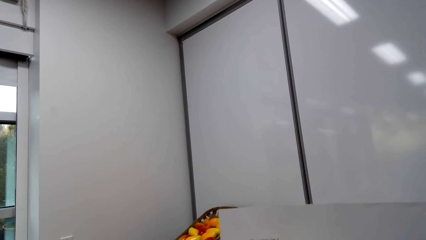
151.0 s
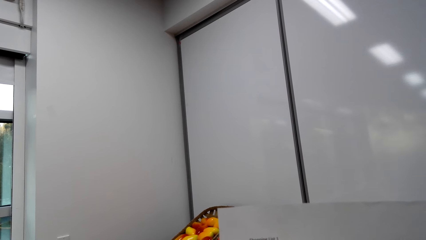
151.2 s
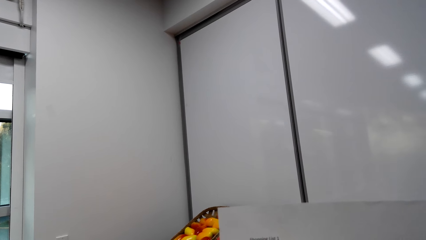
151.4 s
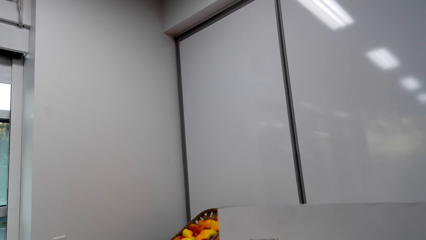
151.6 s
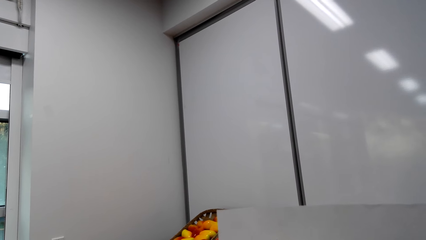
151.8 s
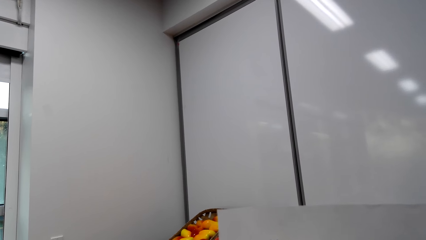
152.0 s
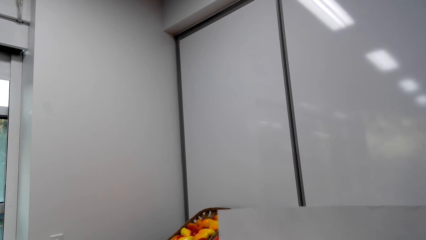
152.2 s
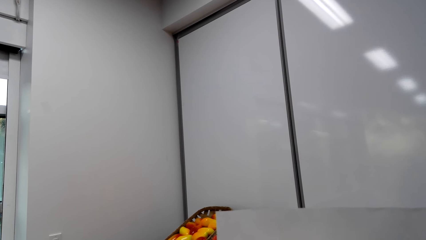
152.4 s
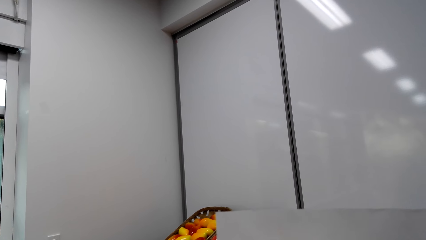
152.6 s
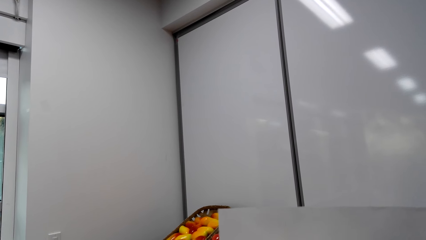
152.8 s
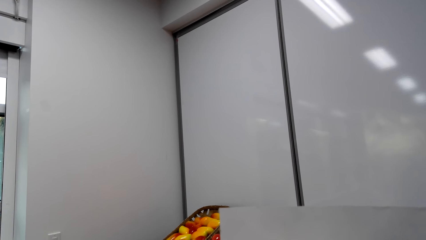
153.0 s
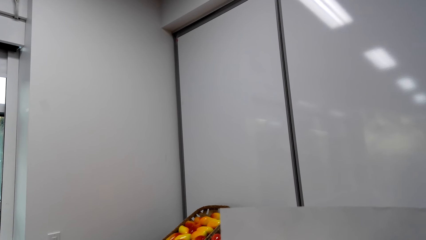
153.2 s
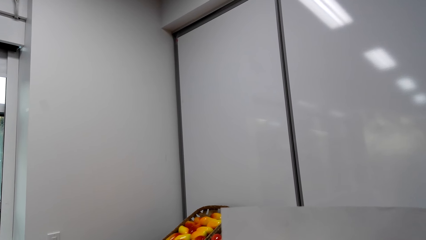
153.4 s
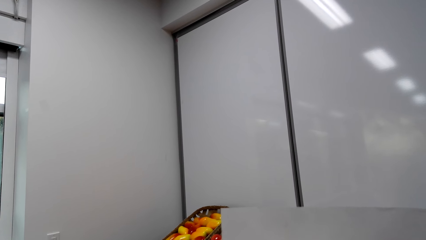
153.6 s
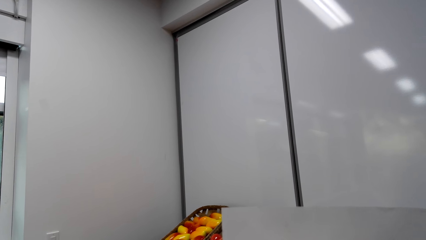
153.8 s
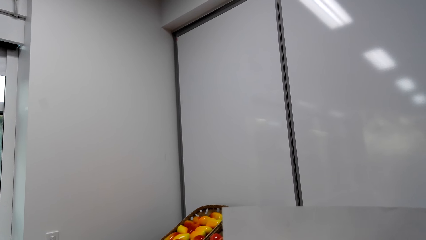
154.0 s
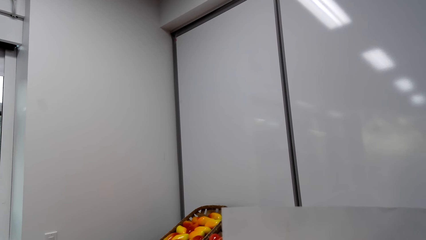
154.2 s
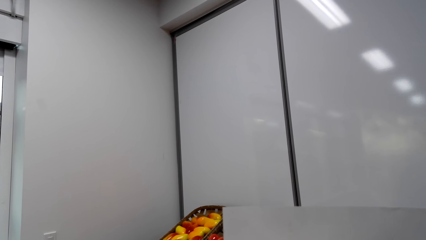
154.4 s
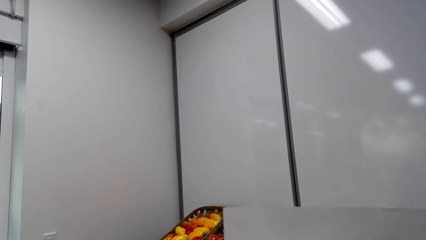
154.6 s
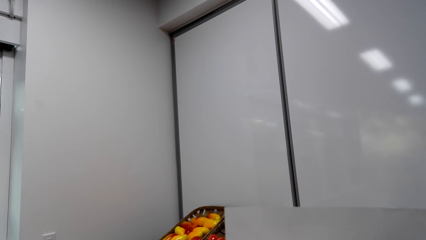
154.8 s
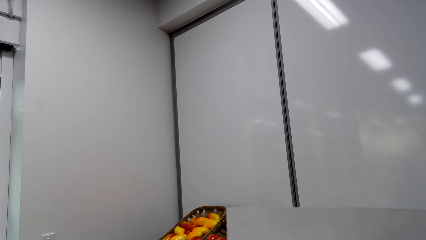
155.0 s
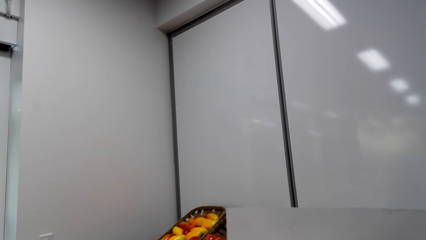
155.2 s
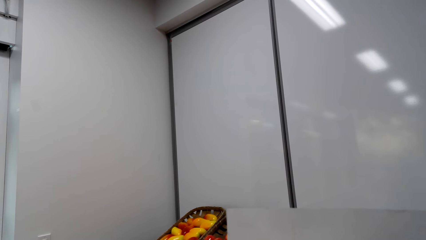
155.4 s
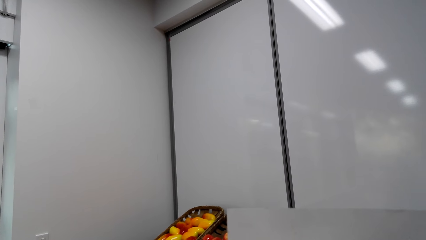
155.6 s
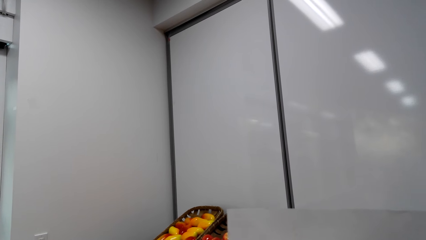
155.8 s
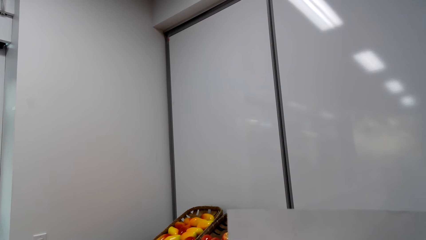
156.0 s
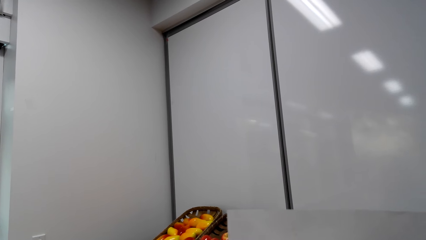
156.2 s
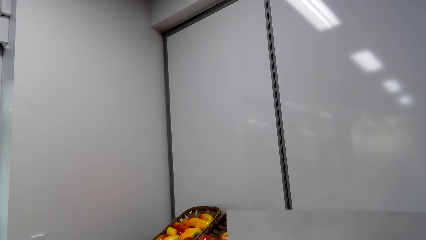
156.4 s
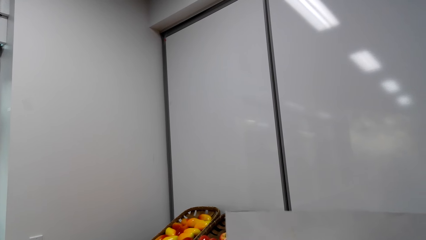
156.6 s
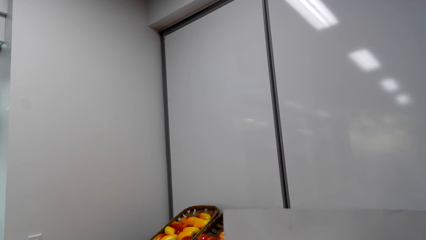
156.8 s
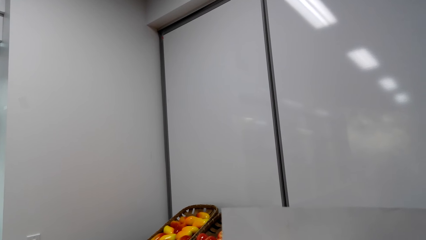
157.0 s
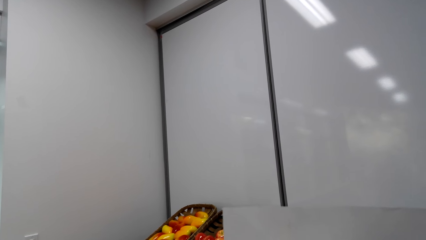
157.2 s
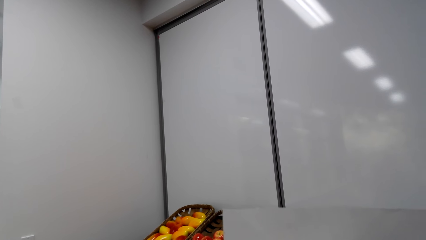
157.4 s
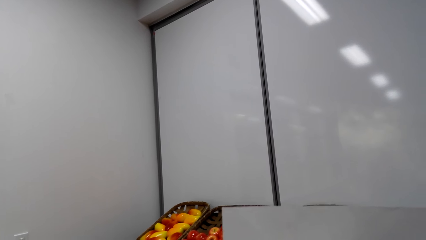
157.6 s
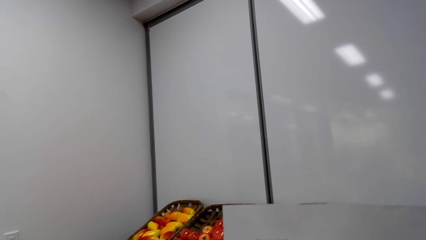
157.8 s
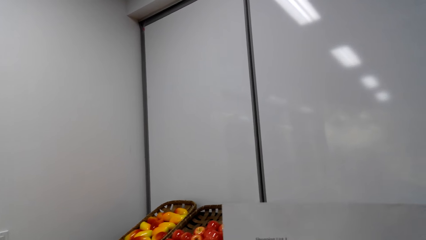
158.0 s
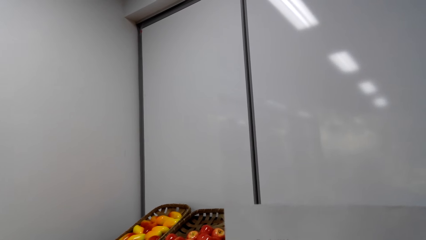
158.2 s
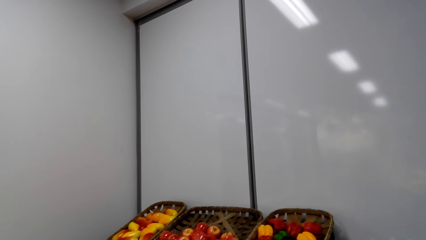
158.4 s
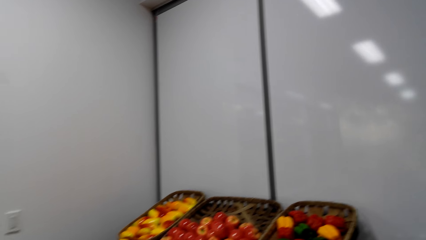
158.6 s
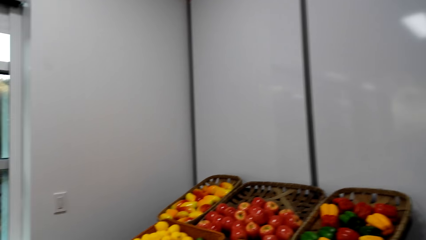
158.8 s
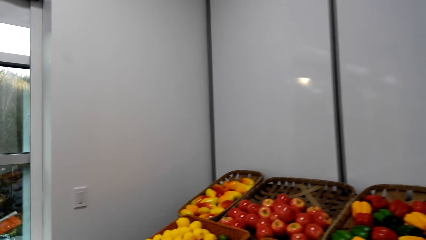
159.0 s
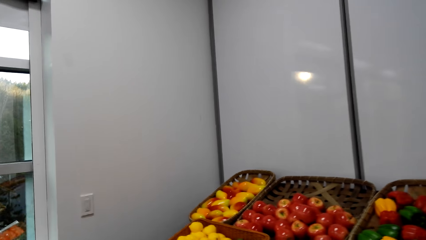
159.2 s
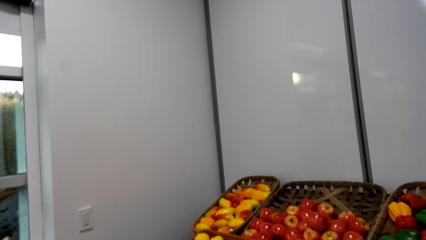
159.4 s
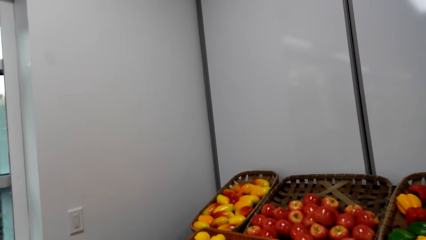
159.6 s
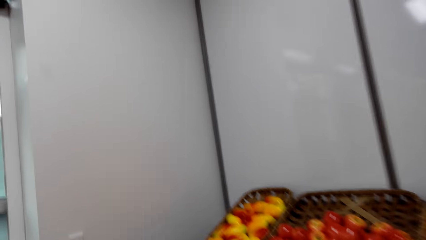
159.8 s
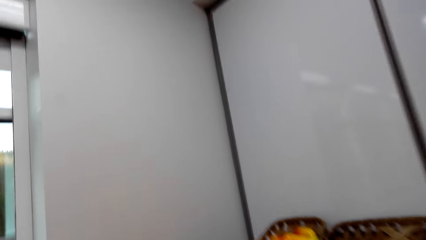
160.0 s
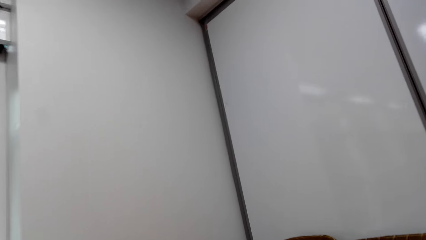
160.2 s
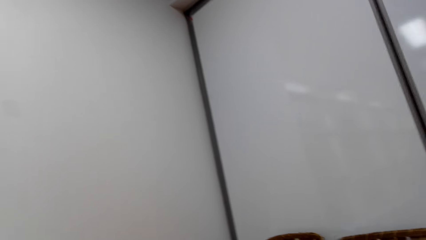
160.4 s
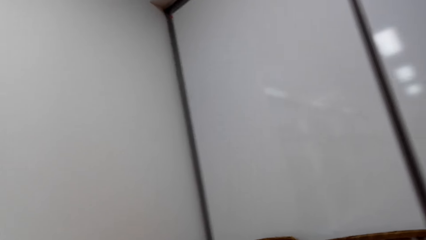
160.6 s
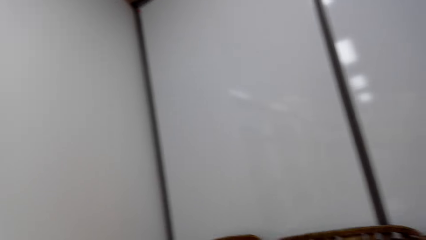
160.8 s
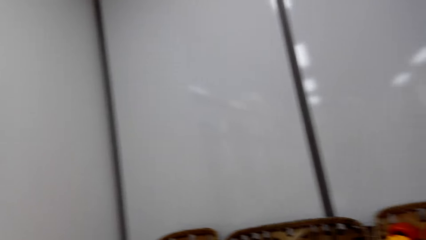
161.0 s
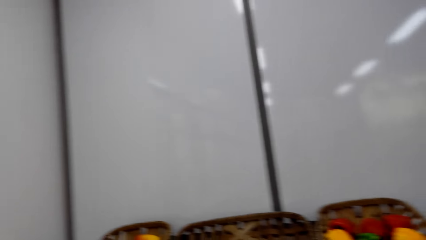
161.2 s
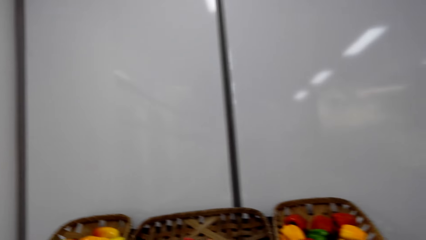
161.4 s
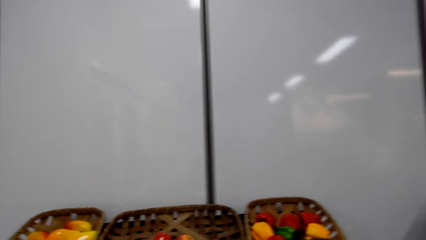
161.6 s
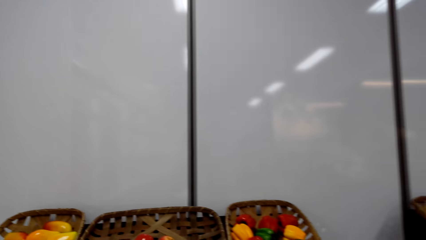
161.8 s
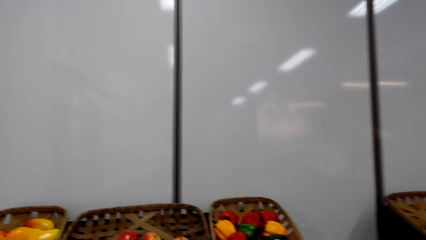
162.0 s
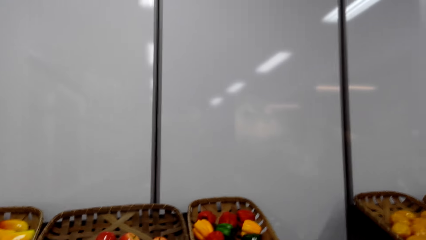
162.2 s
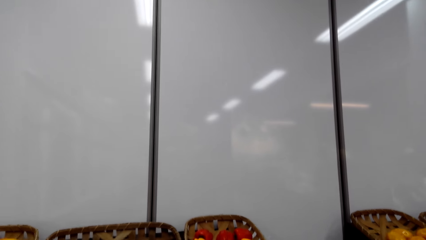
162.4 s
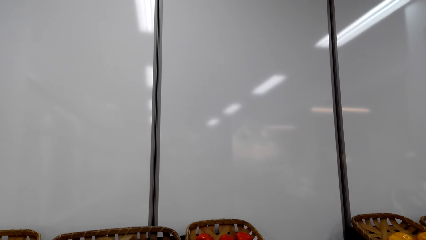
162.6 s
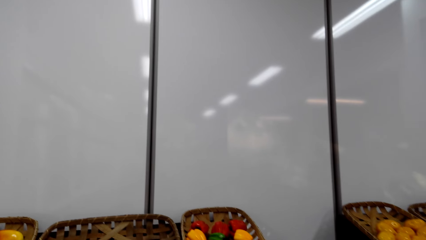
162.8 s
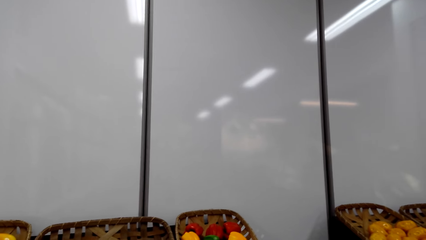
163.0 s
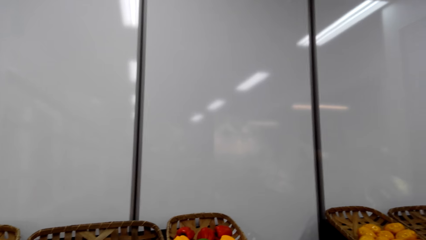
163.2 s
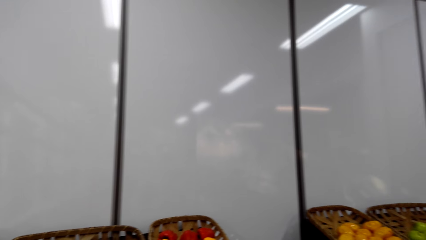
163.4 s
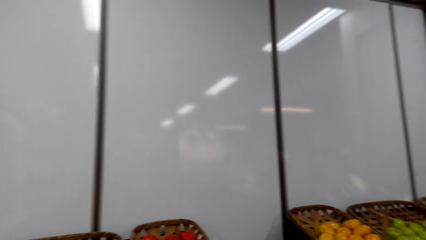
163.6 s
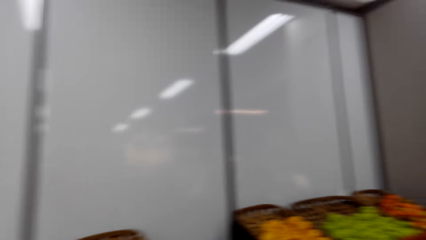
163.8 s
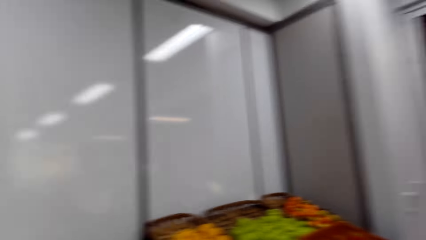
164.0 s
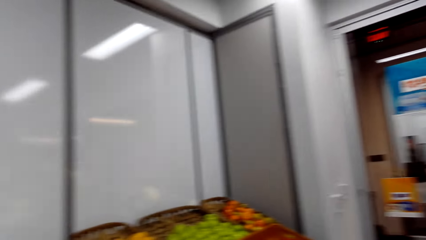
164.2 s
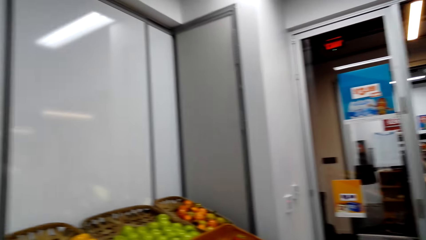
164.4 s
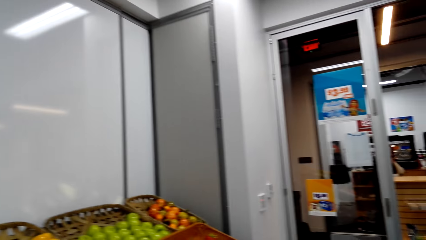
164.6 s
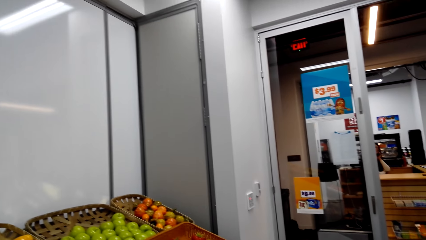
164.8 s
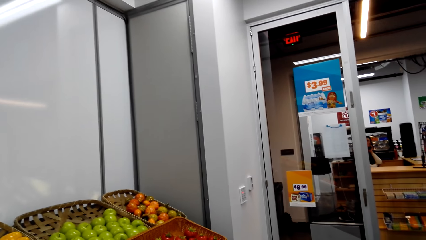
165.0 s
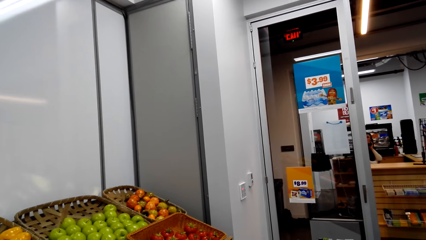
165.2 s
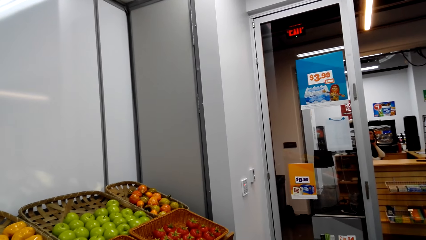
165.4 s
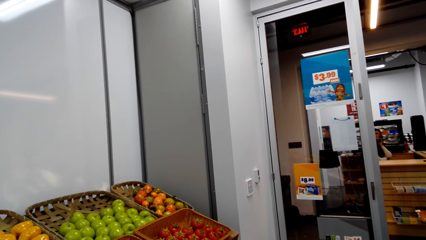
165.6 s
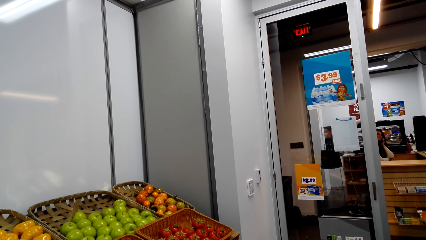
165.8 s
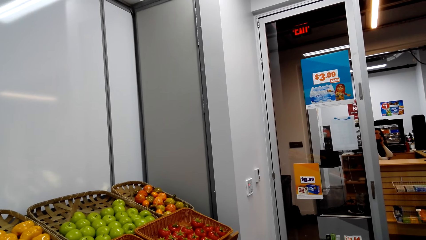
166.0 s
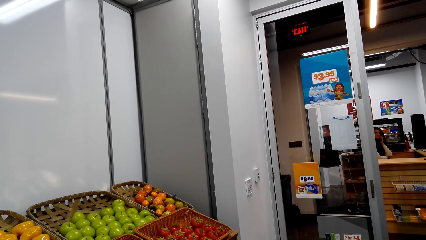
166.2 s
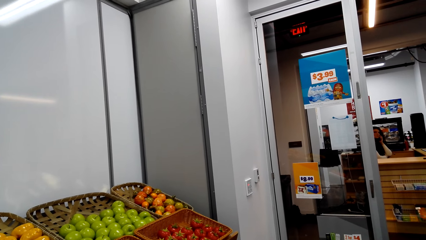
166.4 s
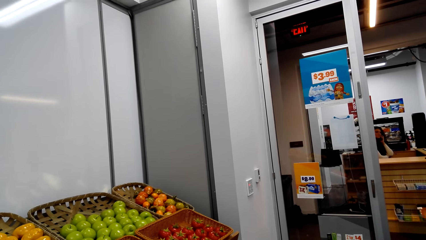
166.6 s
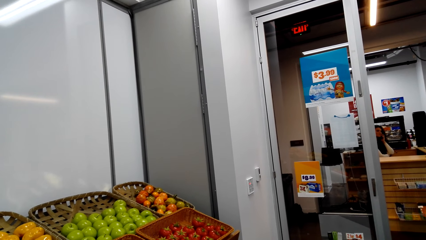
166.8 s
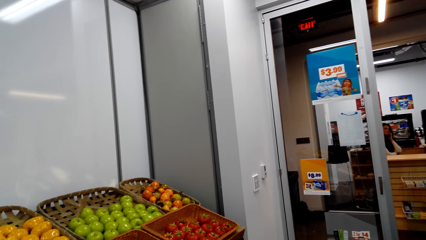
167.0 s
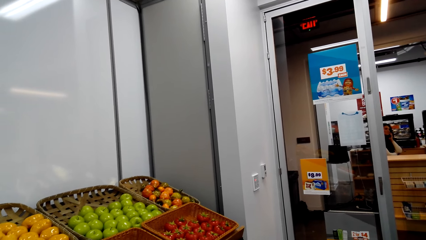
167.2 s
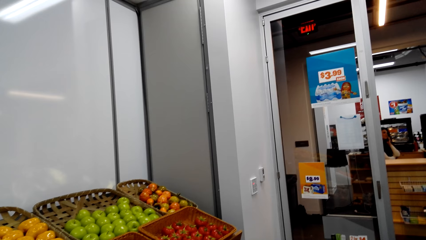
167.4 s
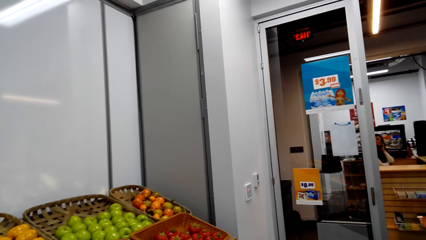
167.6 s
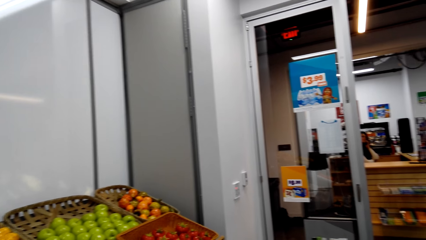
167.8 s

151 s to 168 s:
The camera wearer holds the shopping list in her hand. She gazes at fruits and vegetables. A lady sits on the chair.
